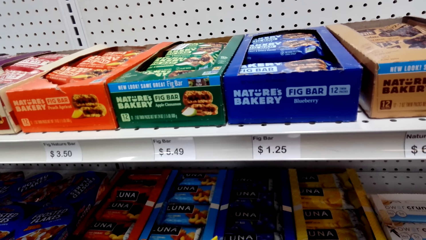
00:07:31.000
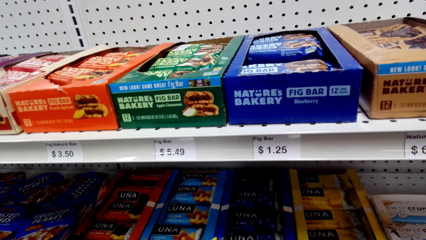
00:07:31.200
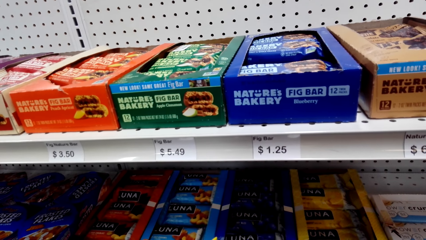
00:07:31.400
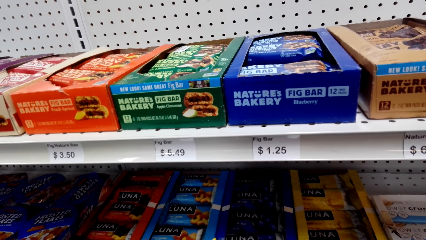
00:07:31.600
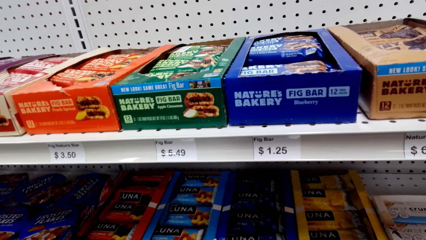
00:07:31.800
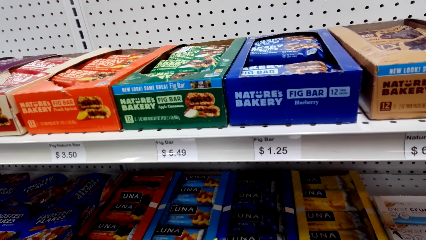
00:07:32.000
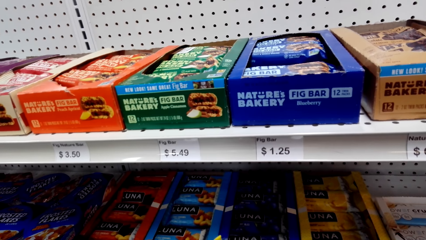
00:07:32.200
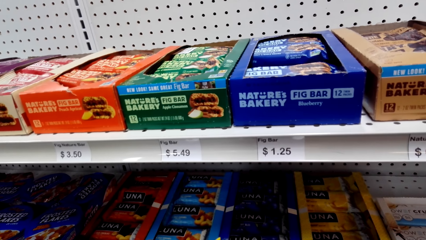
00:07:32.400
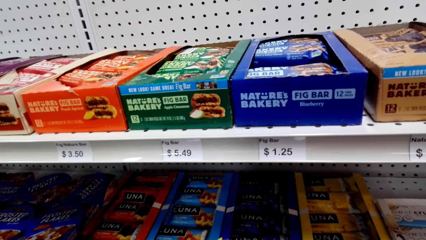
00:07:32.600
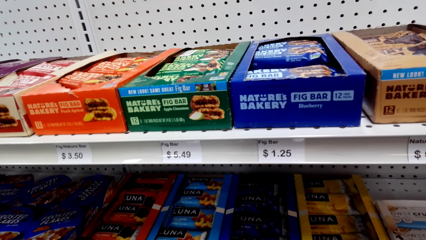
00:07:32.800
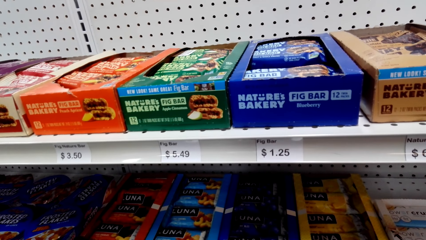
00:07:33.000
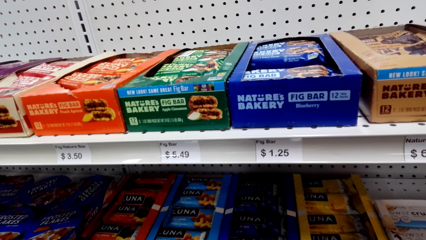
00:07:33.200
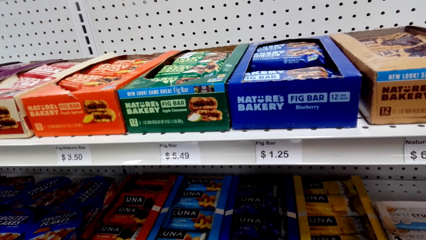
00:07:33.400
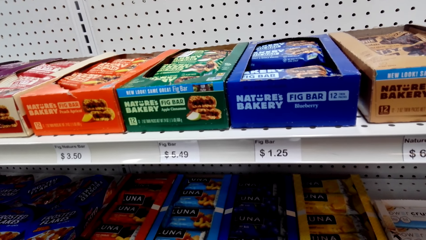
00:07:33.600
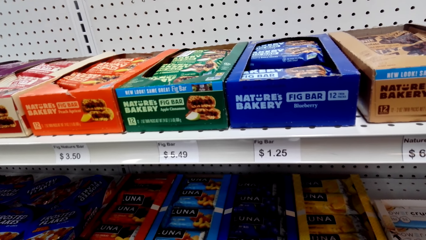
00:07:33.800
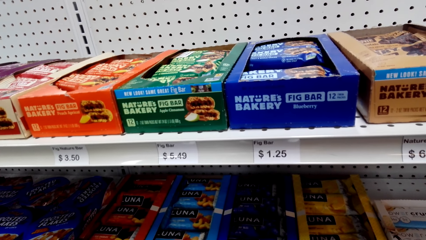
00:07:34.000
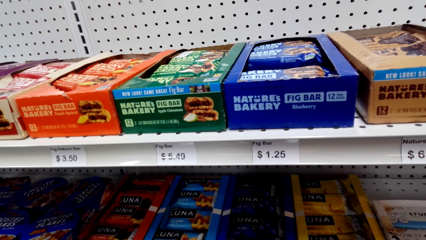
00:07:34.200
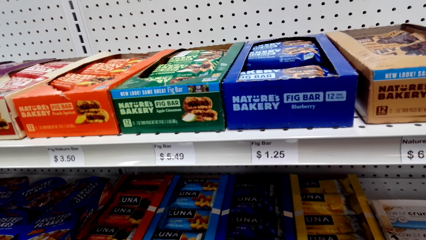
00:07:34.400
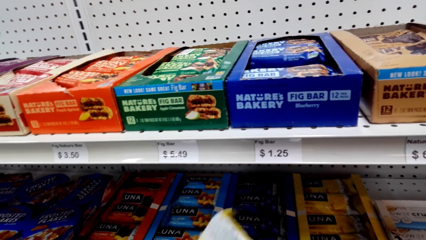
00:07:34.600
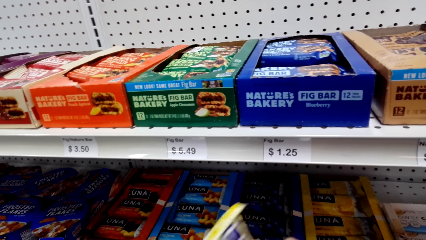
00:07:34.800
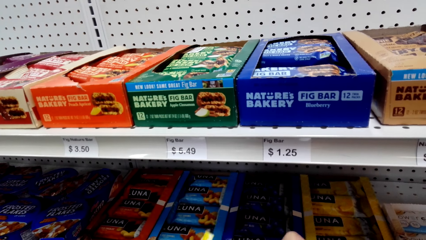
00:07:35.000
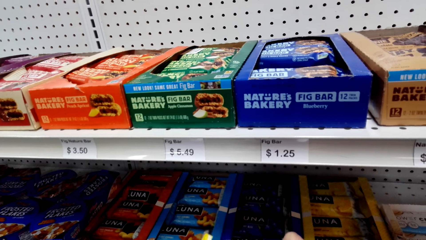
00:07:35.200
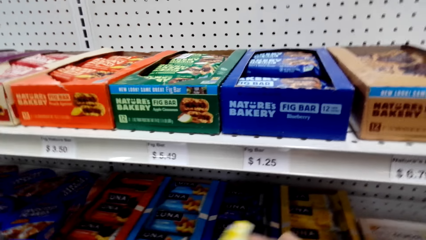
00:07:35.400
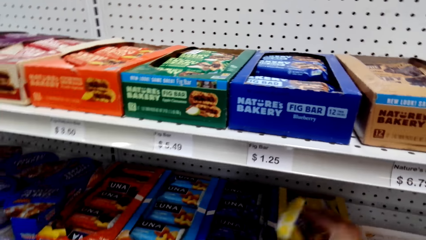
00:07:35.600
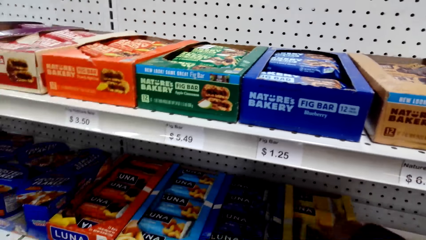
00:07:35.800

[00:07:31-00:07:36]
The camera wearer converses with a man. They pick up a snack packet.

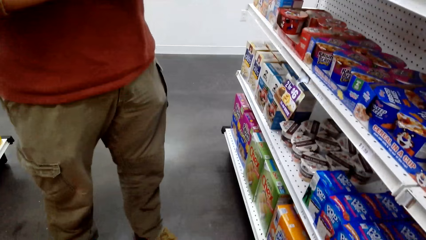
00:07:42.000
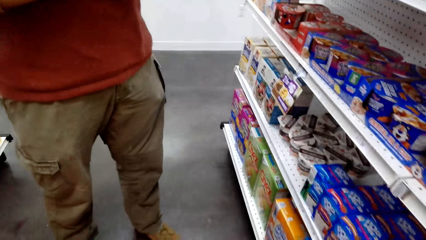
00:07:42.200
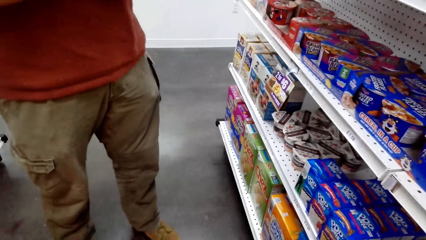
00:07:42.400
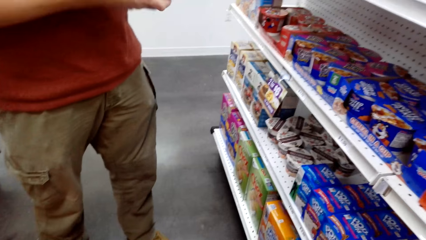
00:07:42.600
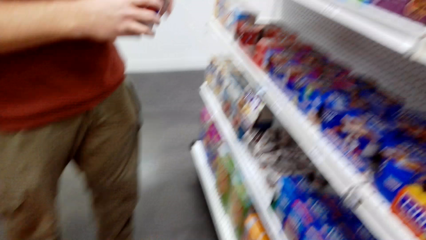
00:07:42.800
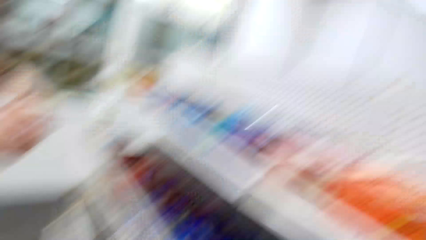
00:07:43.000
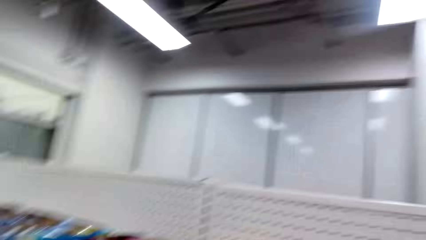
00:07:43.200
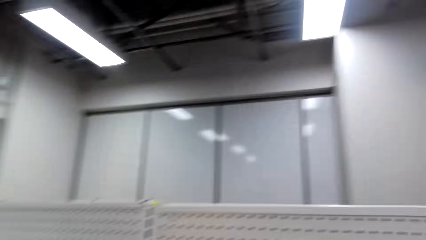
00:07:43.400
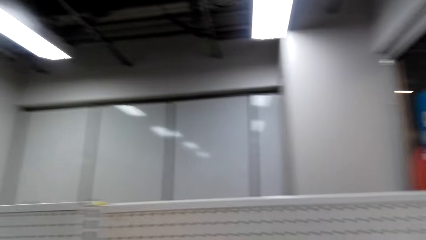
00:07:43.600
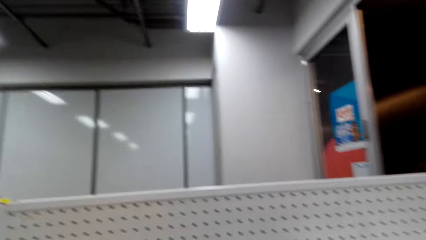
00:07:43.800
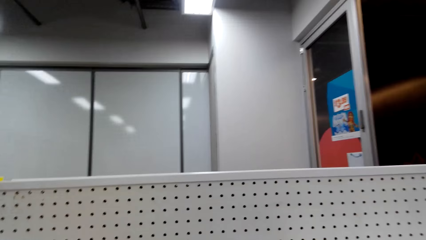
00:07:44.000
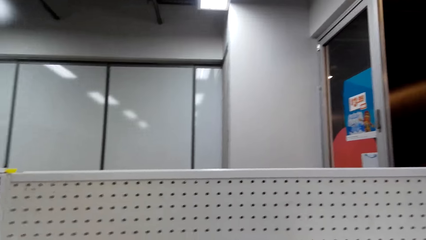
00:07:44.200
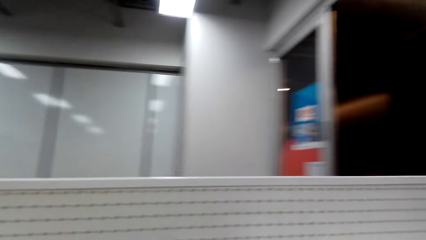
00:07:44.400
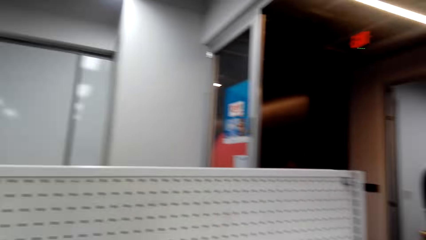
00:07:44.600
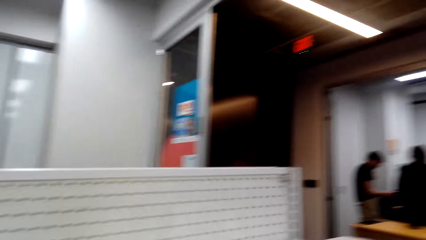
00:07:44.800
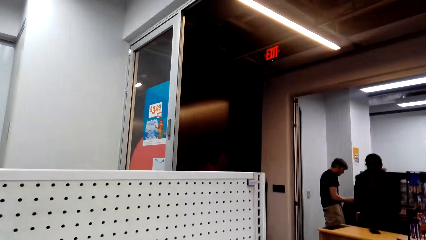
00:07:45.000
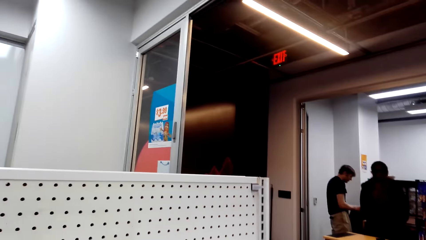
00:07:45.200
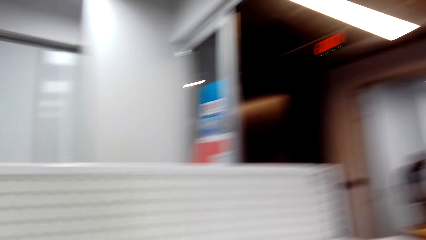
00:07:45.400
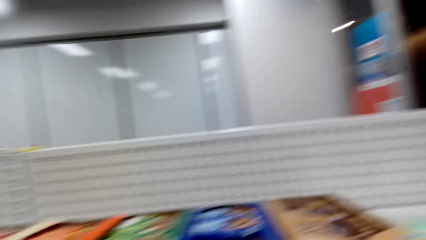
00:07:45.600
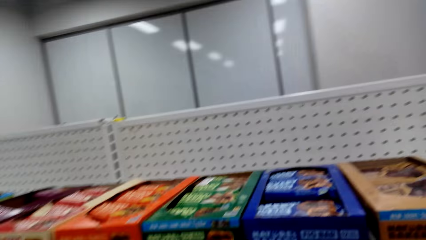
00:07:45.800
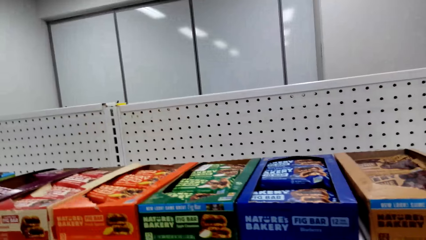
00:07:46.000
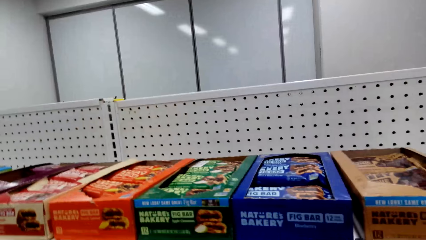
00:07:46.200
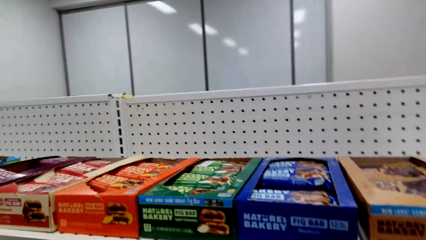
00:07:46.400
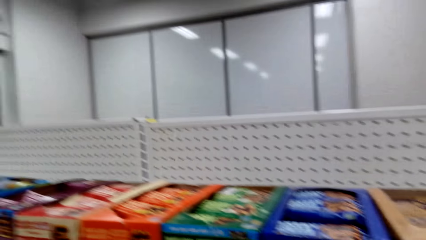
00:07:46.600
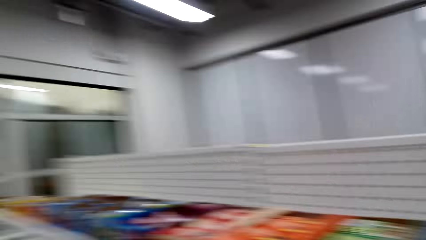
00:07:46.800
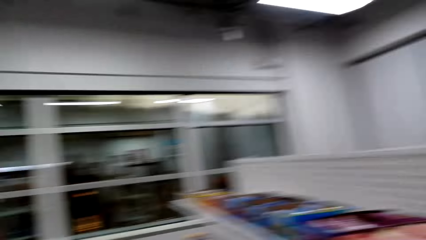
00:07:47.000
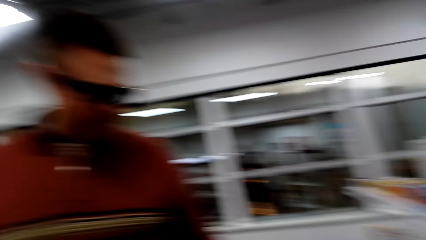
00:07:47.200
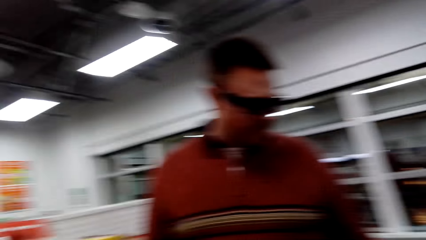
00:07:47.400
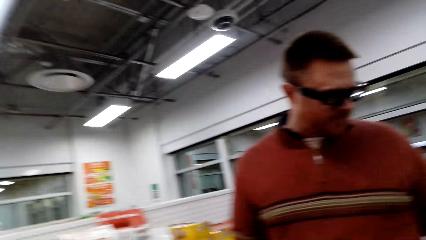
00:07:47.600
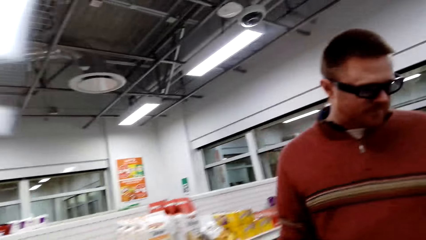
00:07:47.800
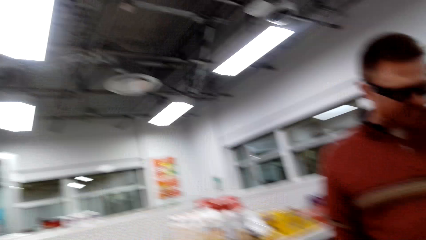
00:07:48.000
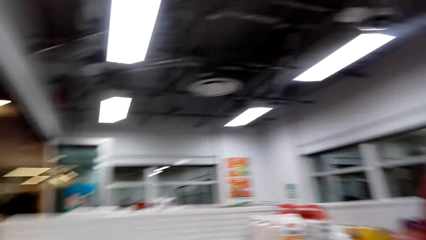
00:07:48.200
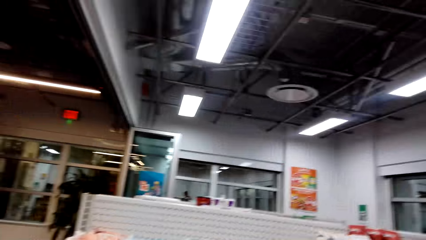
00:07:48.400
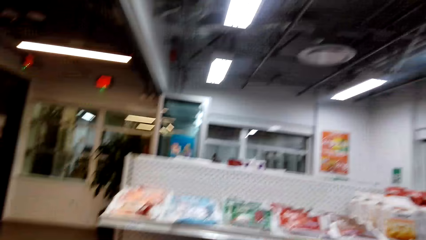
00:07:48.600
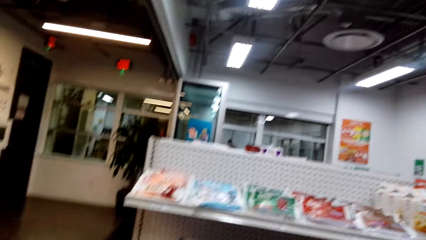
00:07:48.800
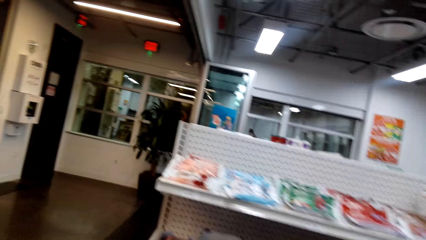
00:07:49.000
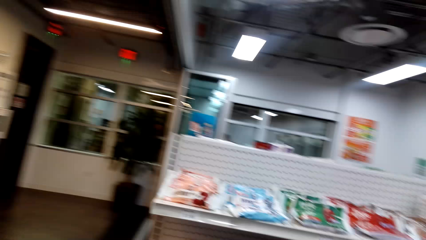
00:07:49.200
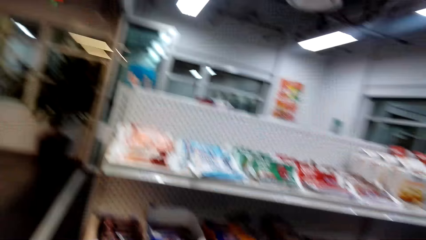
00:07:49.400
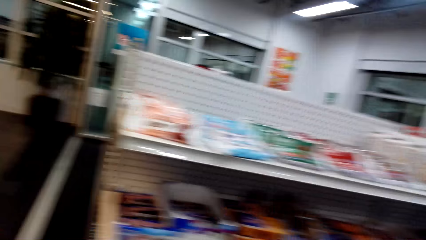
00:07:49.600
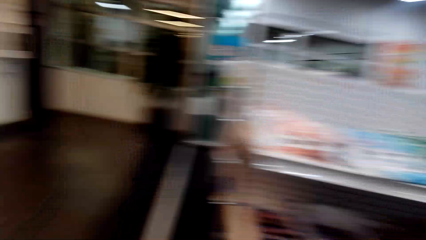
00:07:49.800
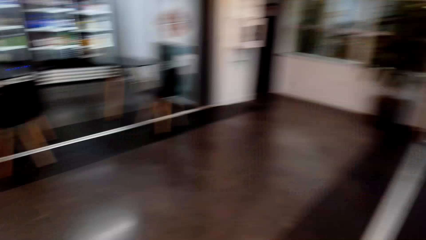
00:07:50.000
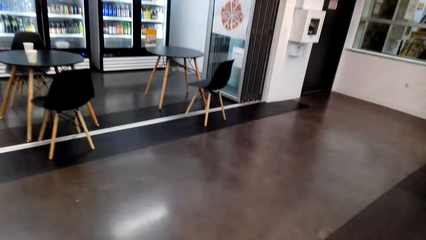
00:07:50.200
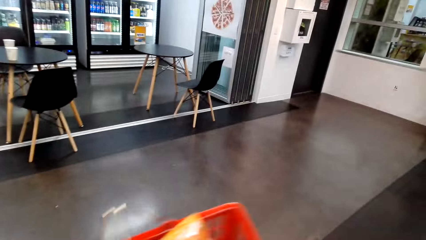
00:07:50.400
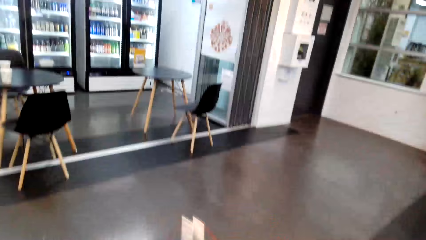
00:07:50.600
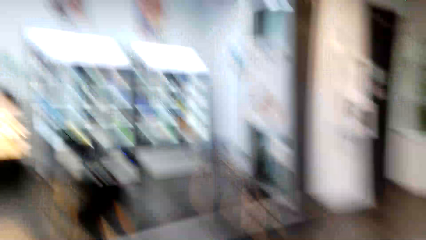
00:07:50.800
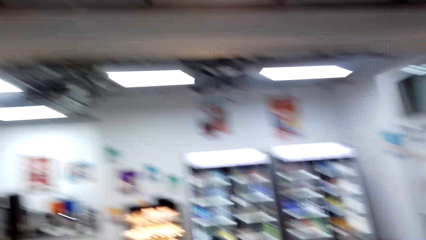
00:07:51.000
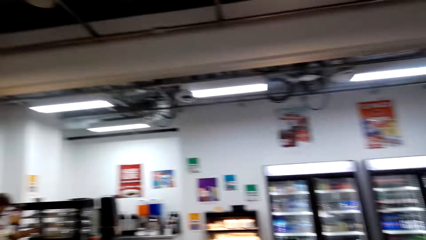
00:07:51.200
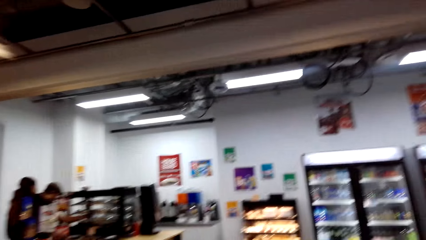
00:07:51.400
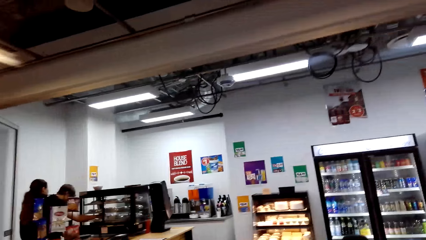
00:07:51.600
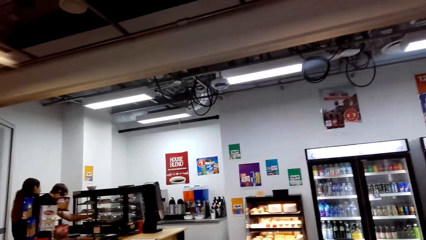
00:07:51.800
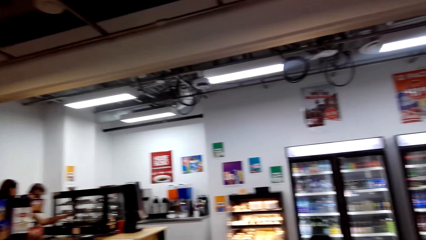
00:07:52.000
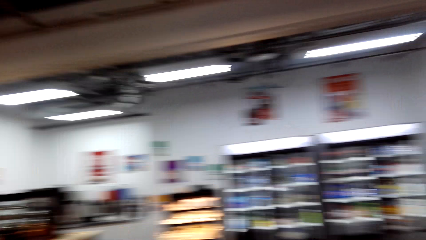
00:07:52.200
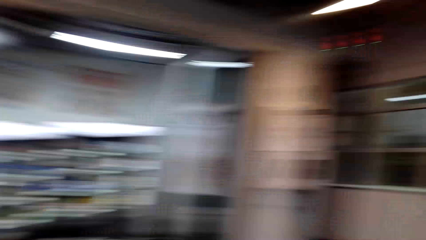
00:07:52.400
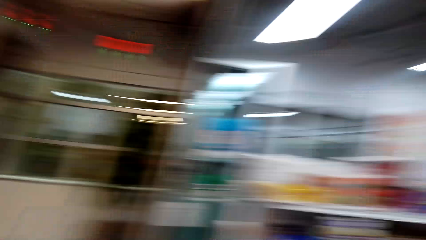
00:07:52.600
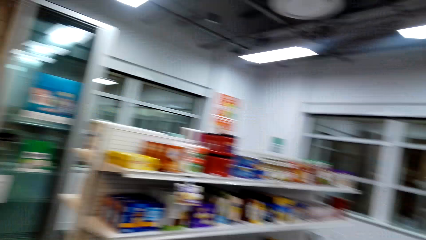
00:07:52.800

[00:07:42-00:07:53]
The camera wearer looks around in the supermarket. They look at a man. They walk around the supermarket, adjust a basket, and look around in the supermarket.
